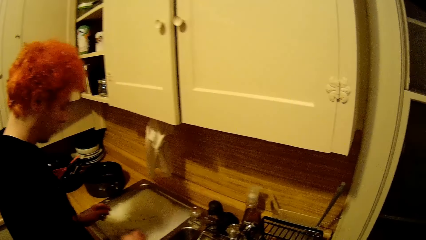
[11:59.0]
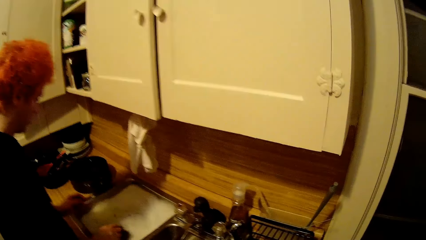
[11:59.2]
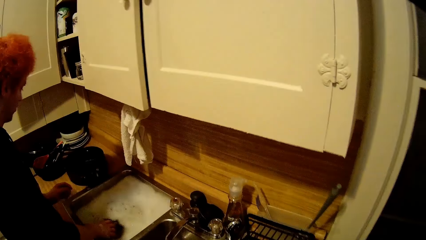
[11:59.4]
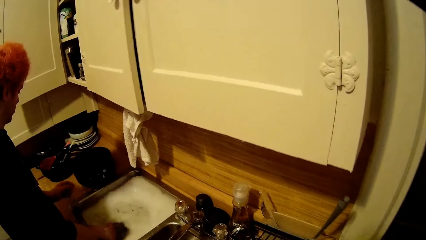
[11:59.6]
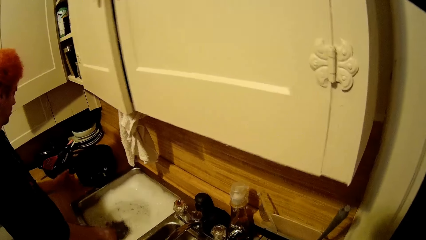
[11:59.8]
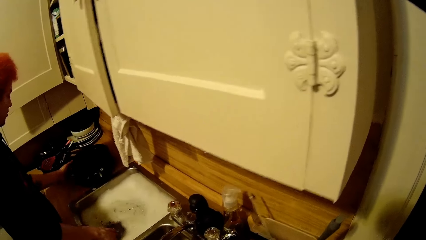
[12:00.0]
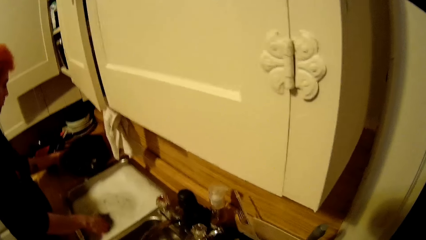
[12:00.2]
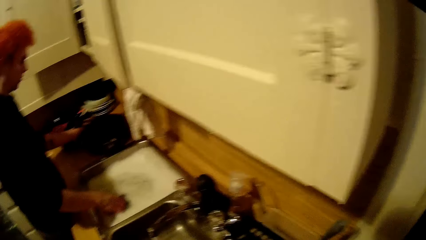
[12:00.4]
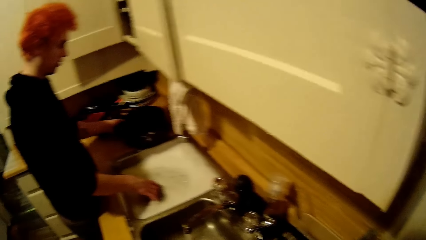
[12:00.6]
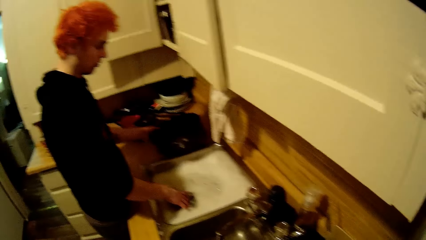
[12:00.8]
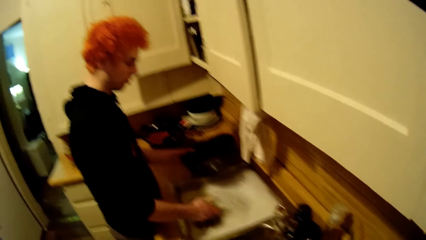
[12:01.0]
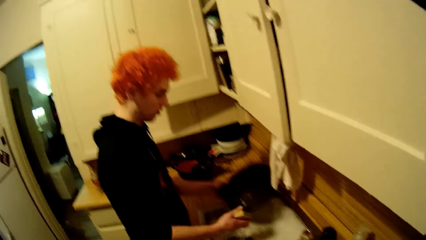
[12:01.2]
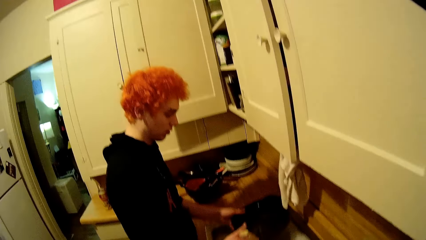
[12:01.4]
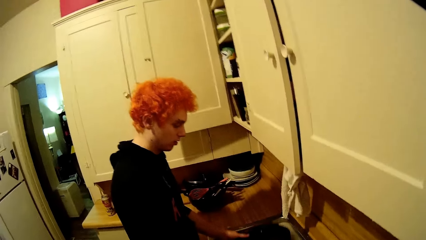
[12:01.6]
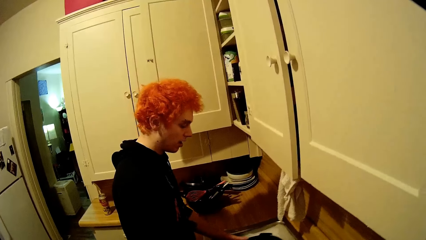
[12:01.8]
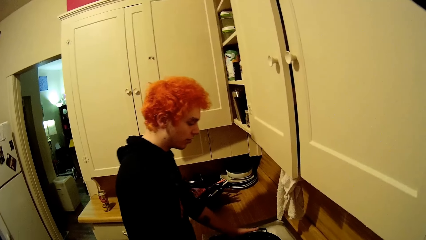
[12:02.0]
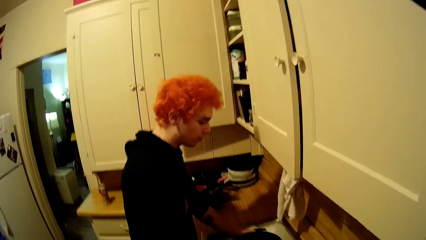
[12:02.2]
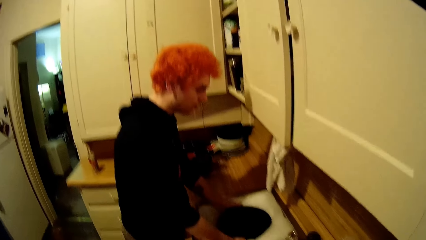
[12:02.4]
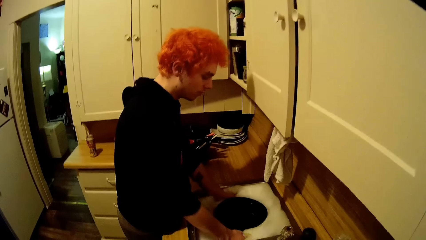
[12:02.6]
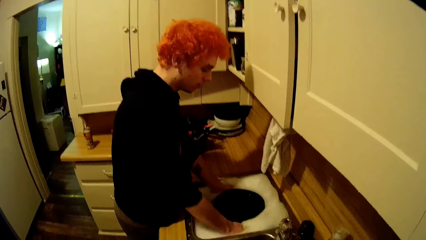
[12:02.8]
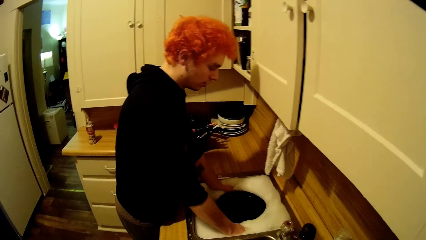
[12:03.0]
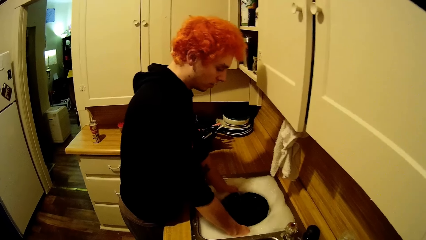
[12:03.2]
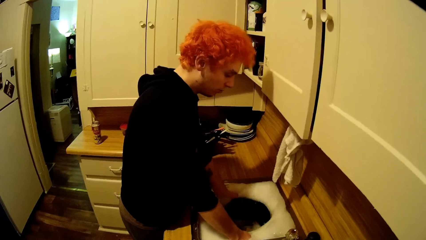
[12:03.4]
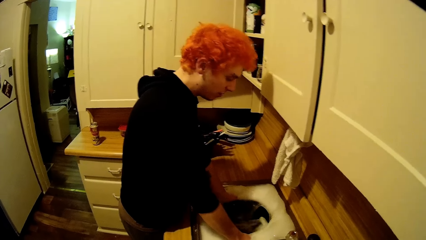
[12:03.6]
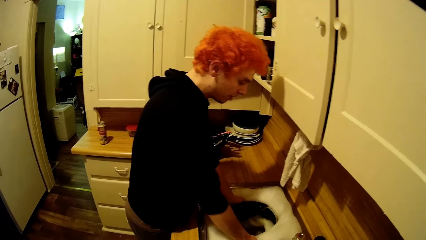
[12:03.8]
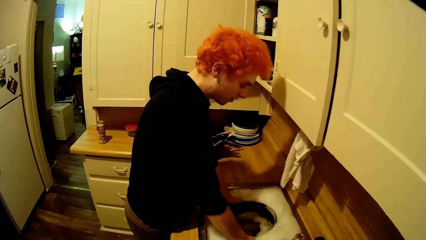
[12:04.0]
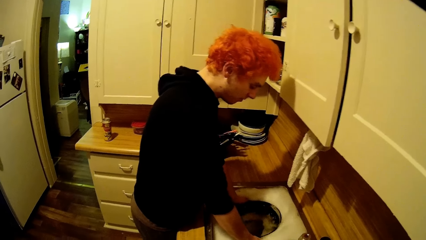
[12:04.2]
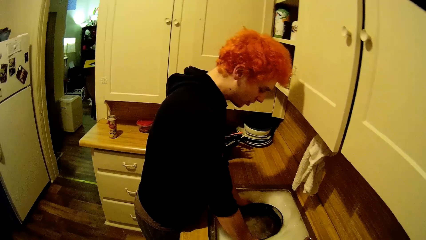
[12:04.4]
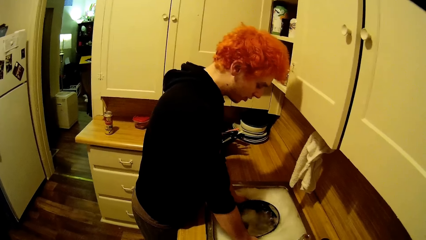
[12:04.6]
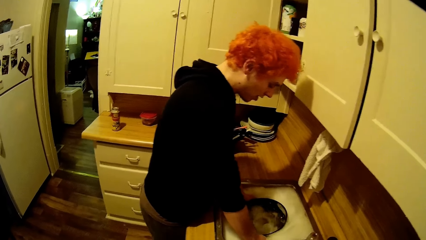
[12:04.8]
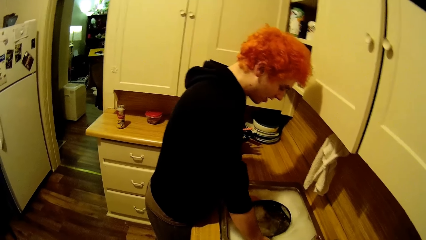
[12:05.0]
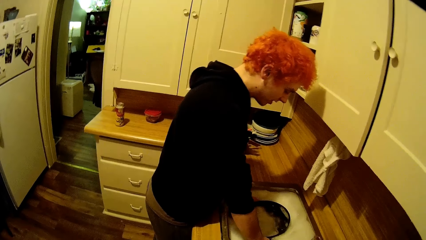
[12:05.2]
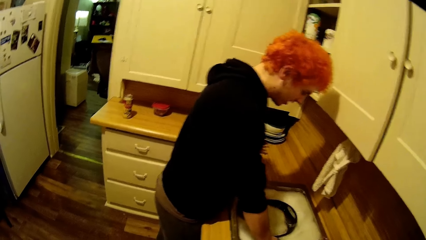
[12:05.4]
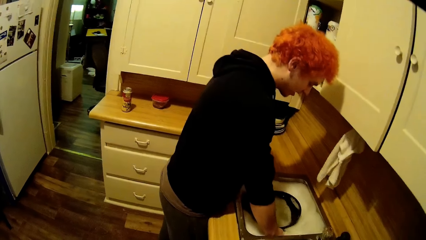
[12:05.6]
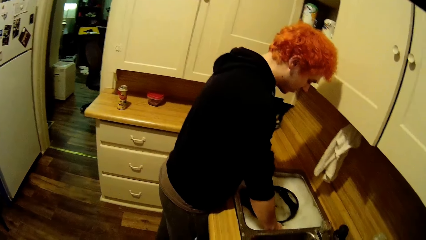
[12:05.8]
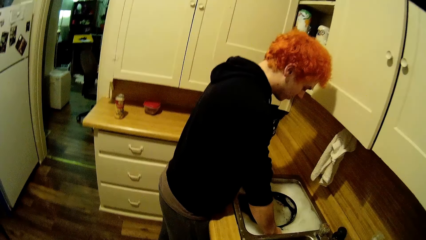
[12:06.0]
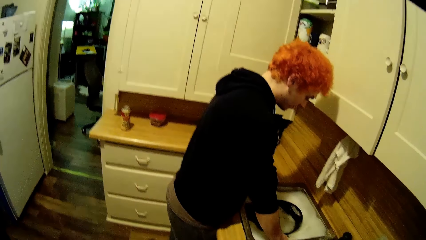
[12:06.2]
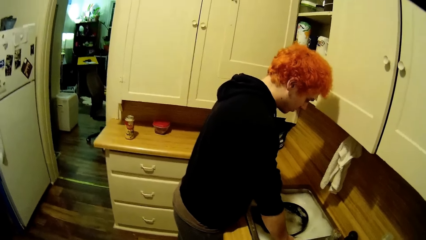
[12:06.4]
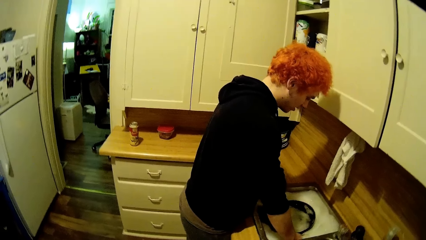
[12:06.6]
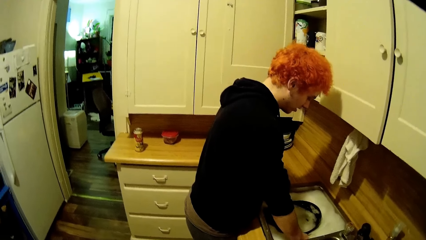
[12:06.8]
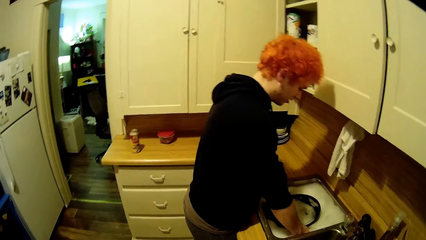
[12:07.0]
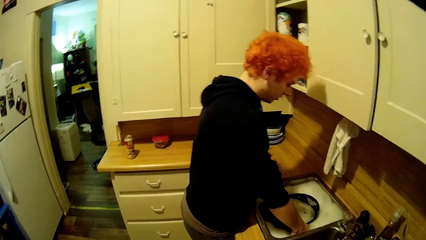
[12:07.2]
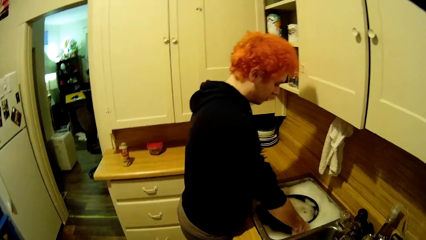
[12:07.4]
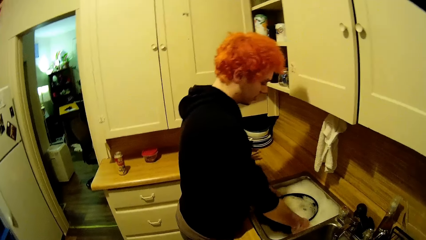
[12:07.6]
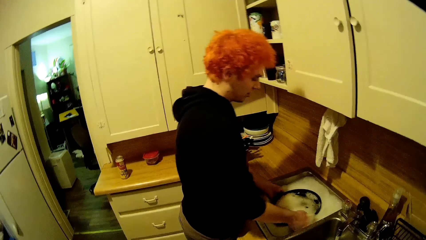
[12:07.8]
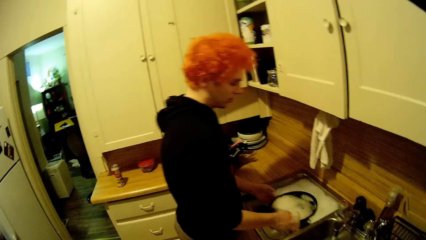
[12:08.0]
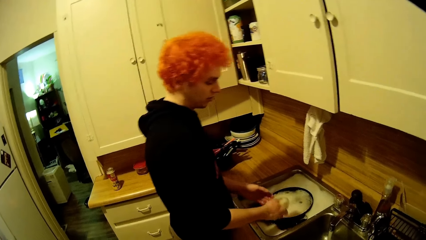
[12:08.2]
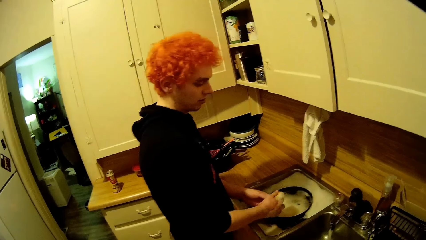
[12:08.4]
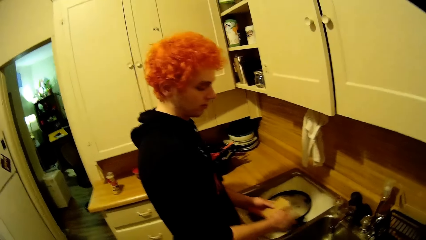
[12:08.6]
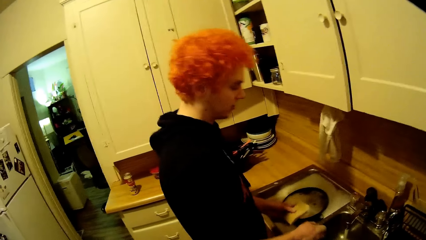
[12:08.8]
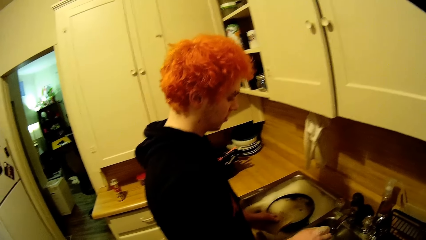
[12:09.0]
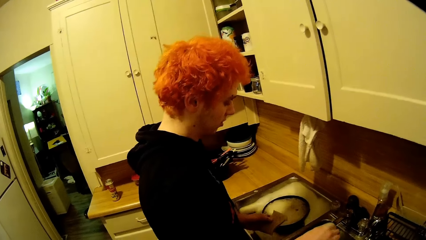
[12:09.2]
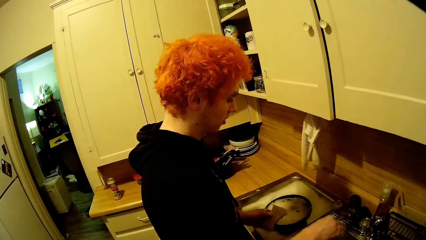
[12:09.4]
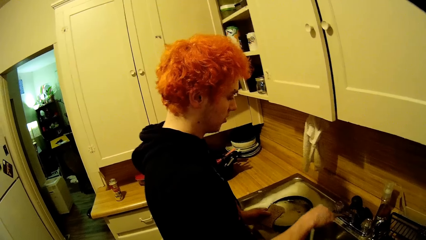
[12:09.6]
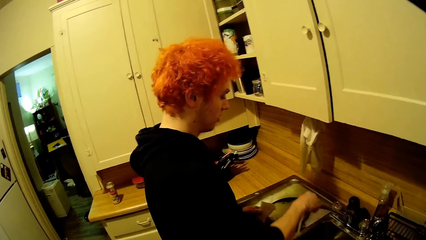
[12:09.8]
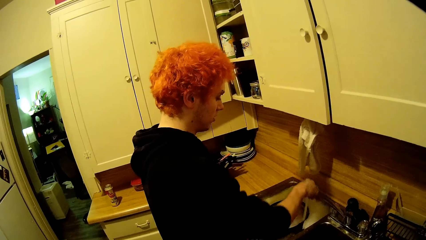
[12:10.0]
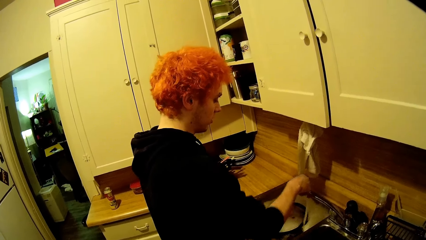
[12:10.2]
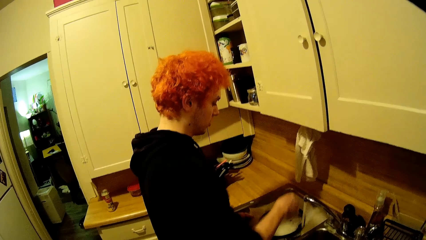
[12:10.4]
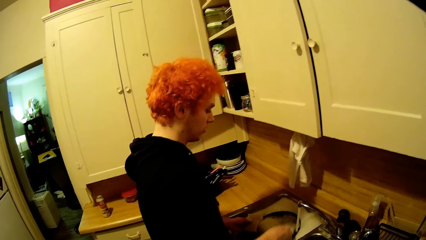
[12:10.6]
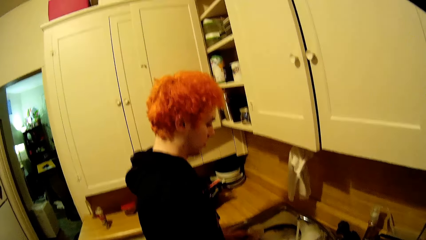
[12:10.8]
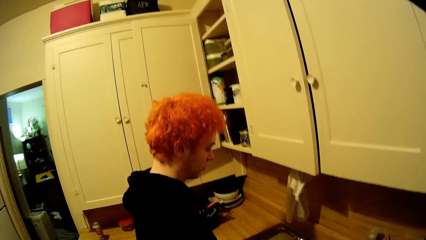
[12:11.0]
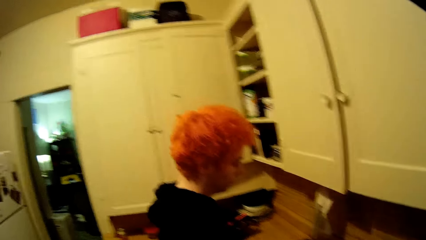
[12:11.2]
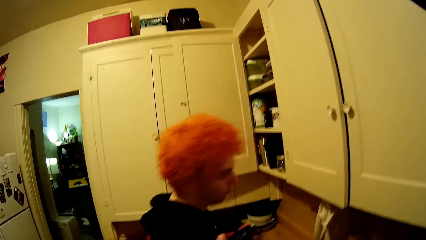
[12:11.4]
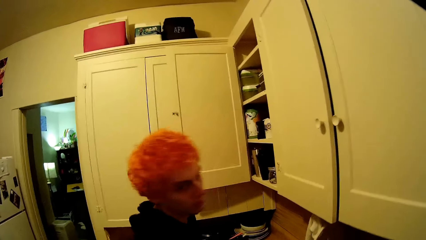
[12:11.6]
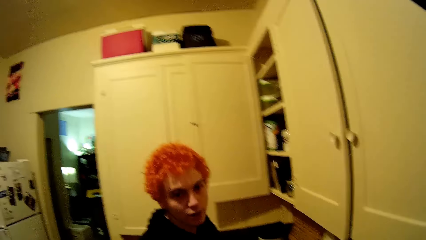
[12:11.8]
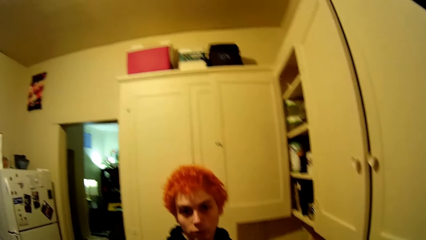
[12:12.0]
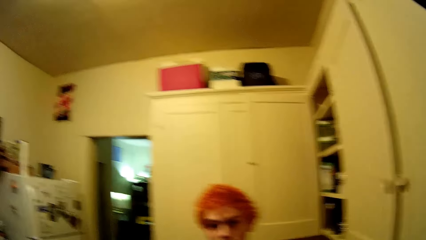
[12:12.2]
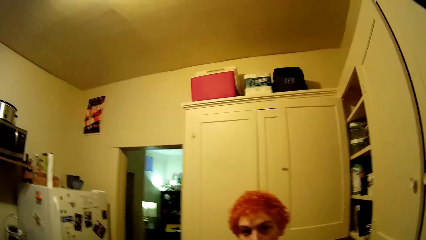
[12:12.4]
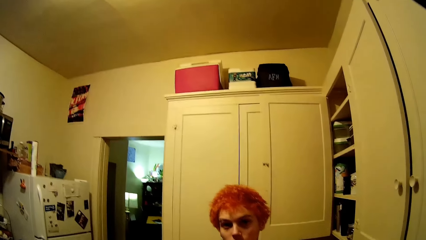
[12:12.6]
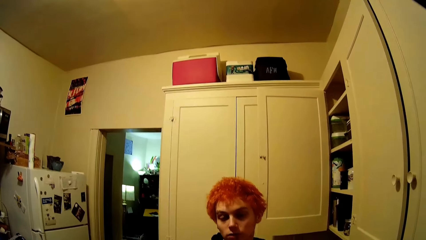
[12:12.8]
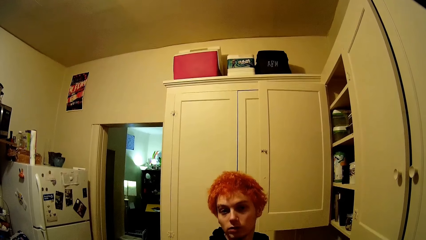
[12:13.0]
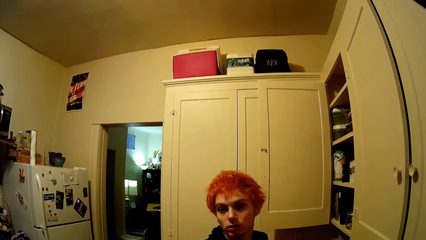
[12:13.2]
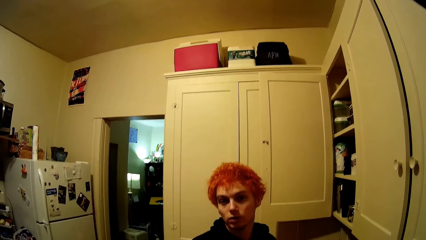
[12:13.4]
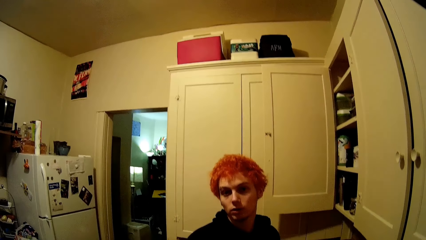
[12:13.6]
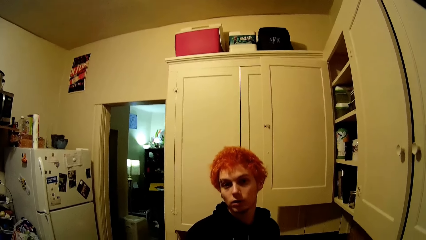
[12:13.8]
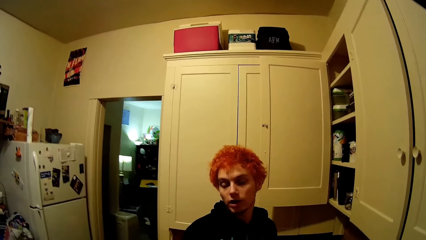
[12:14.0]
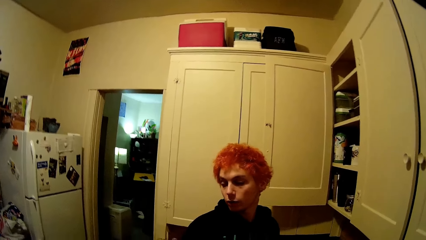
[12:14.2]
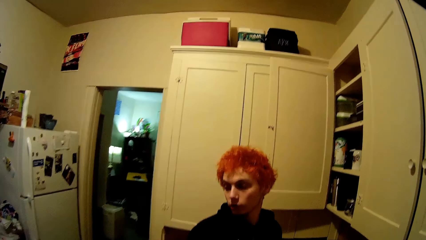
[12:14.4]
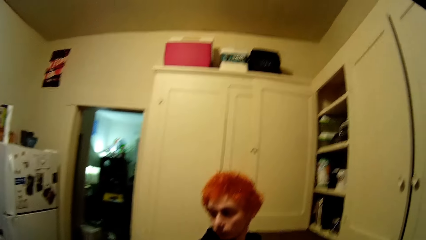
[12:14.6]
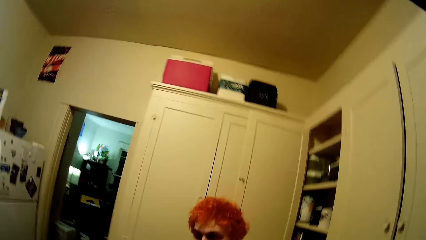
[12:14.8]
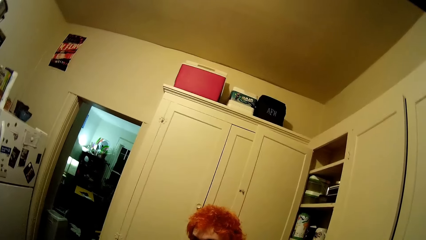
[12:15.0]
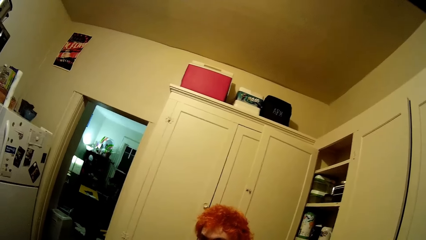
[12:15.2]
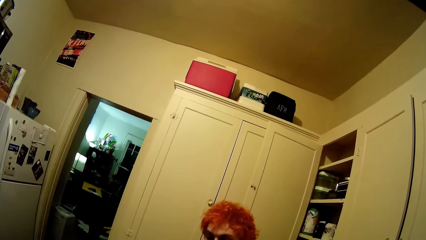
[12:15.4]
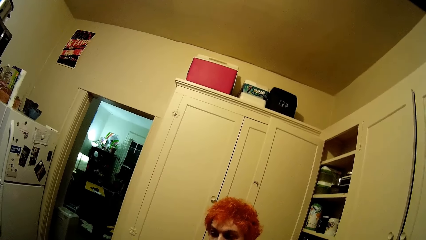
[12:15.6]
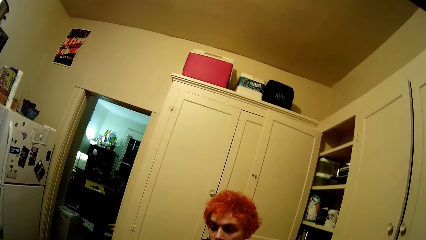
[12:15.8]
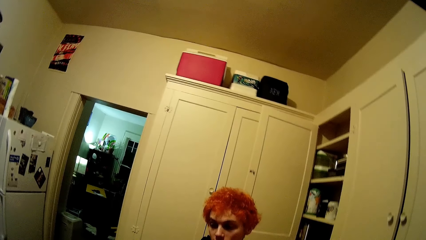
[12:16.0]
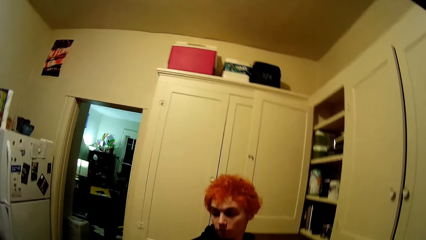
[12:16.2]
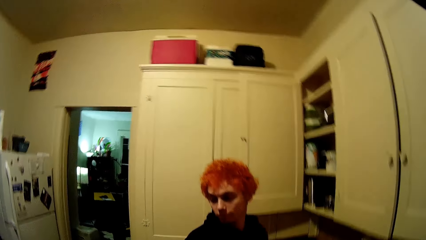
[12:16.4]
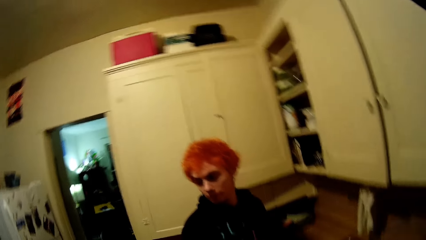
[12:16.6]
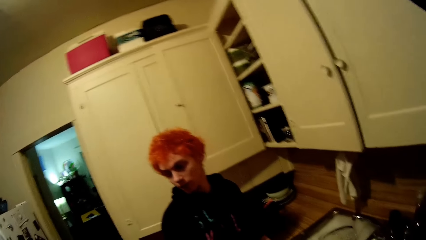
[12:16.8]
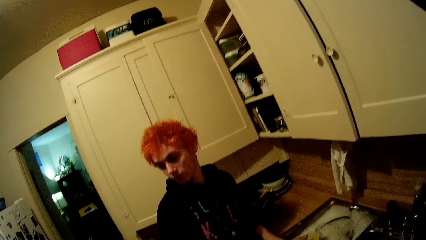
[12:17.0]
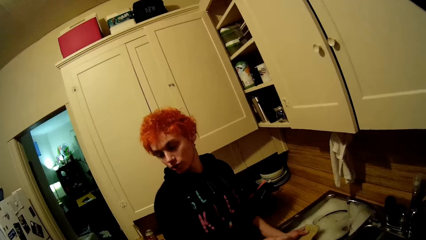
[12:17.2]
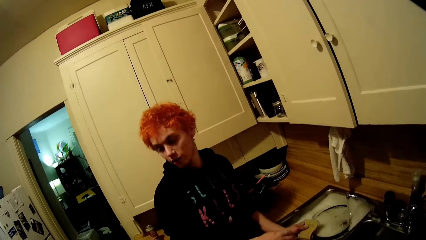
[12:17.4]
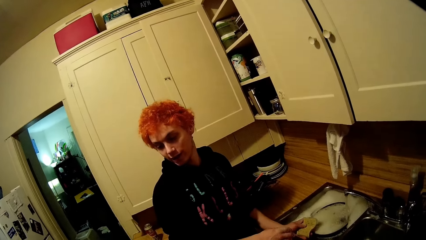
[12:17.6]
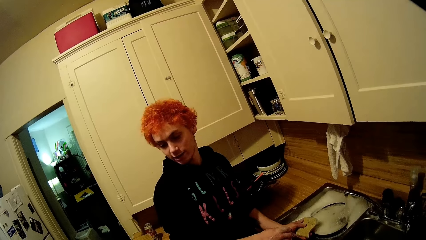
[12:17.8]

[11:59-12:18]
A man picks a dish from the countertop. The man washes the dish. The man puts the water tap near.
